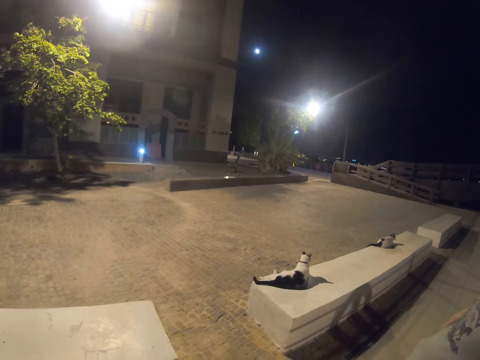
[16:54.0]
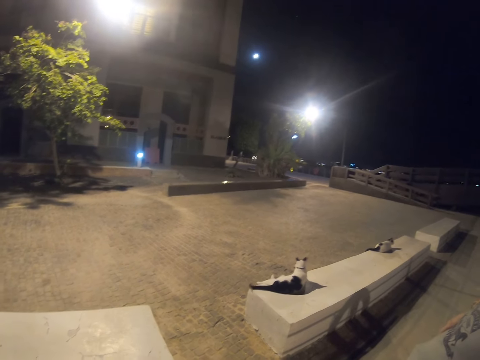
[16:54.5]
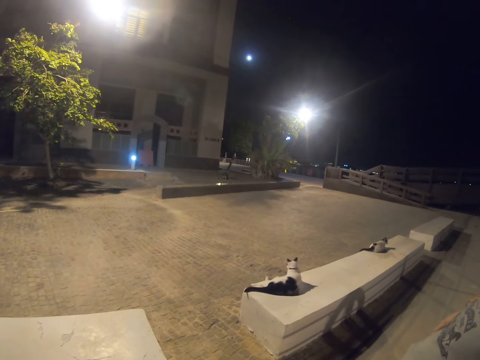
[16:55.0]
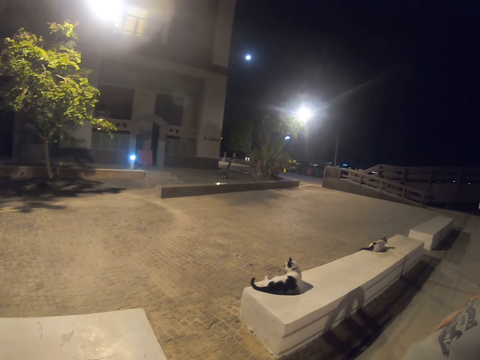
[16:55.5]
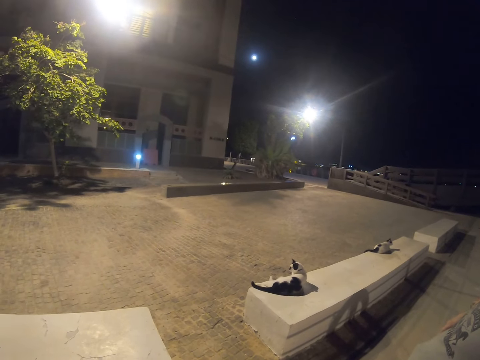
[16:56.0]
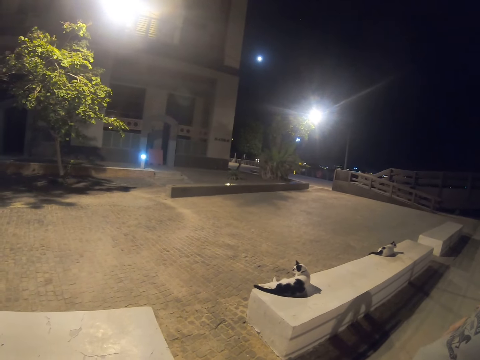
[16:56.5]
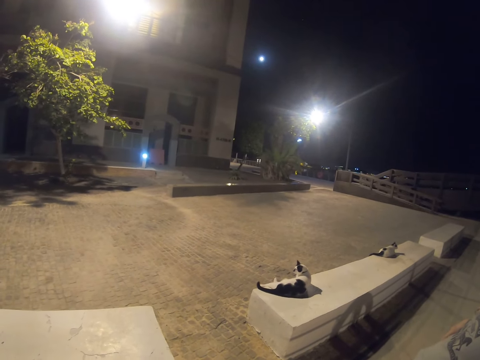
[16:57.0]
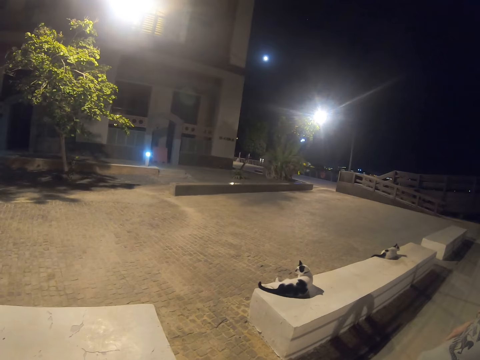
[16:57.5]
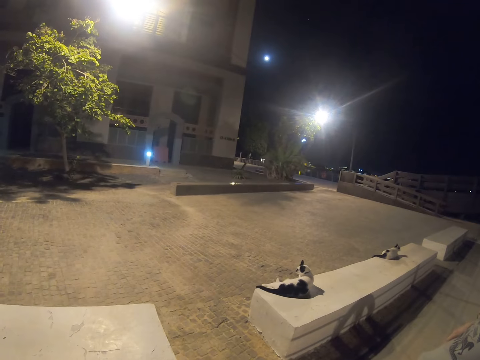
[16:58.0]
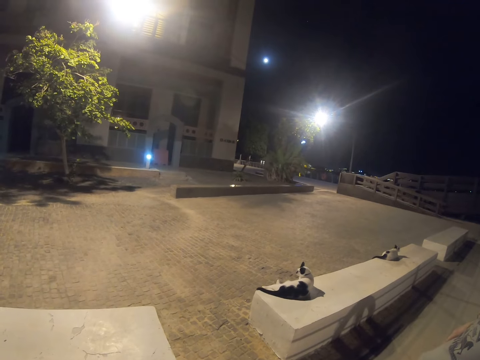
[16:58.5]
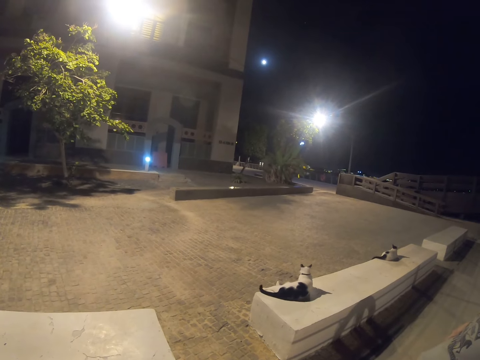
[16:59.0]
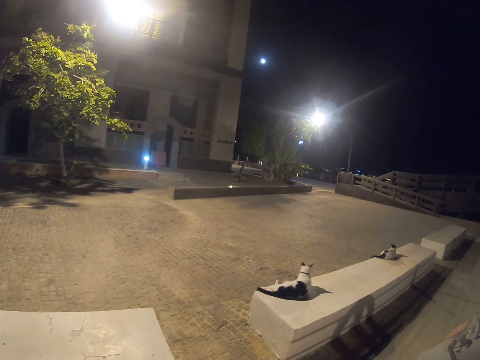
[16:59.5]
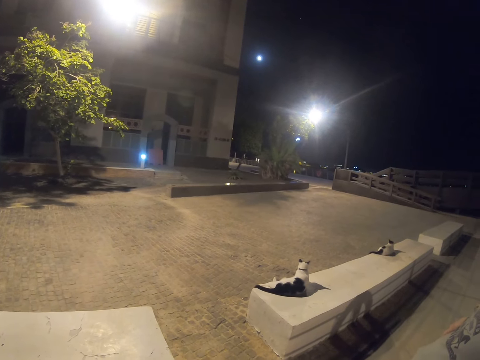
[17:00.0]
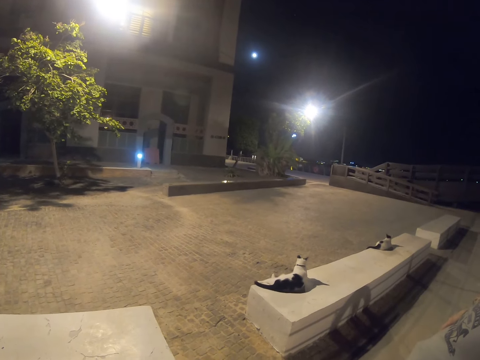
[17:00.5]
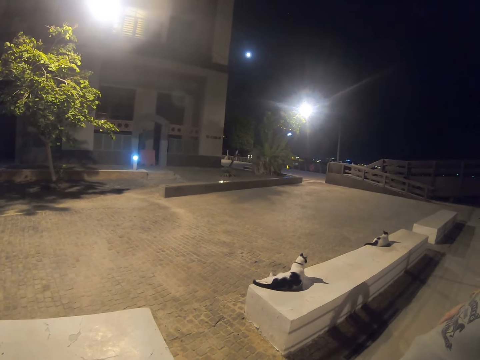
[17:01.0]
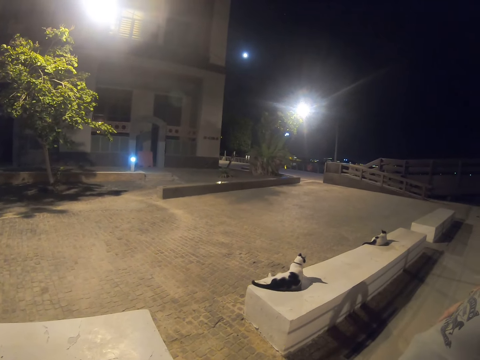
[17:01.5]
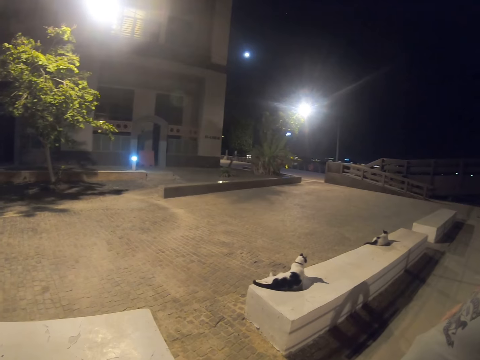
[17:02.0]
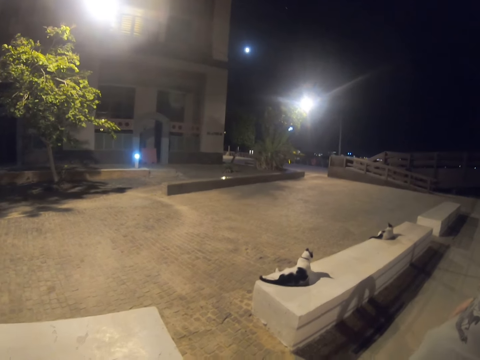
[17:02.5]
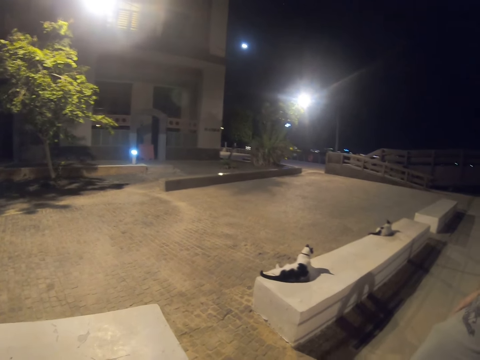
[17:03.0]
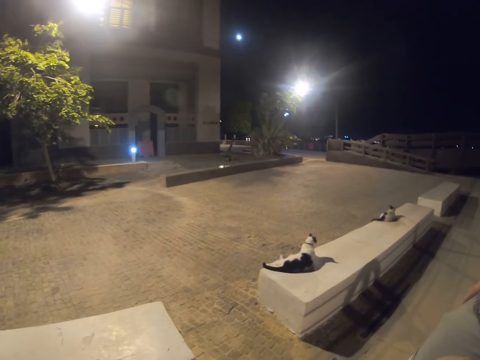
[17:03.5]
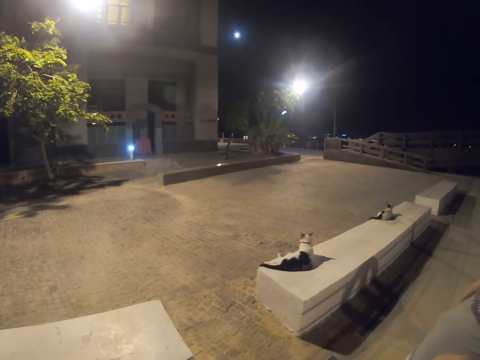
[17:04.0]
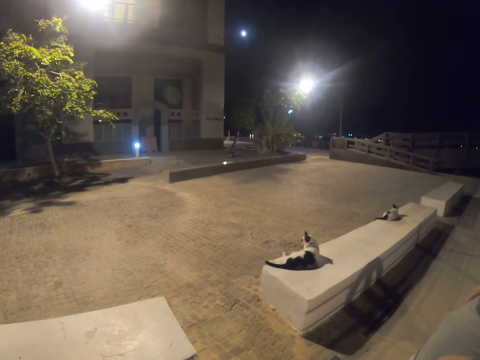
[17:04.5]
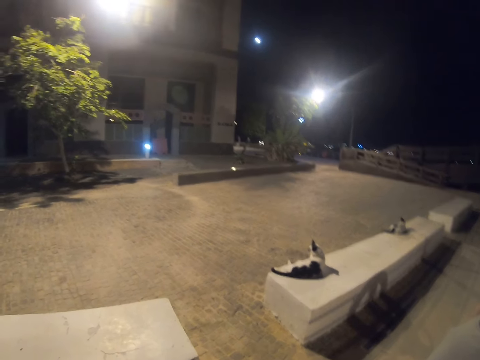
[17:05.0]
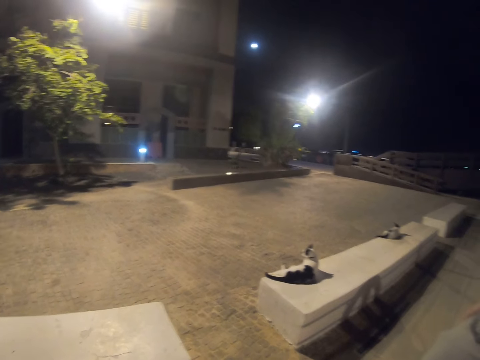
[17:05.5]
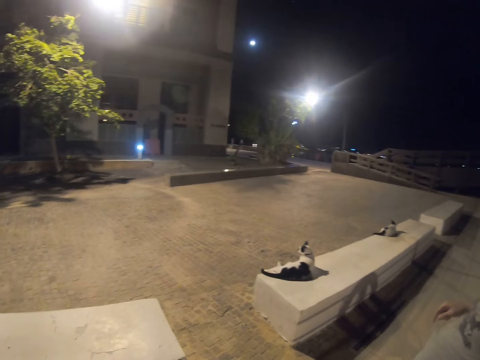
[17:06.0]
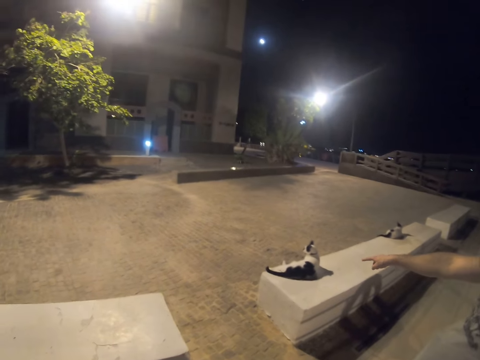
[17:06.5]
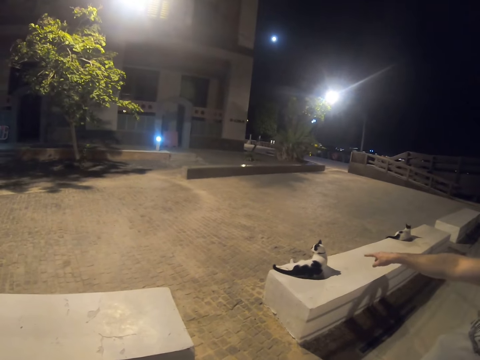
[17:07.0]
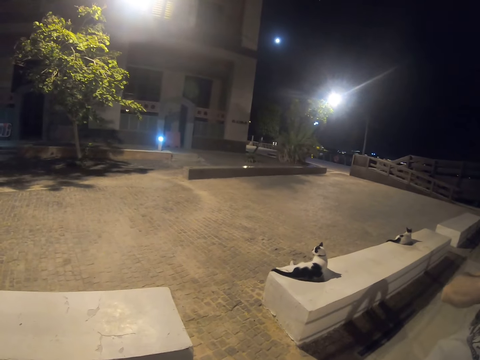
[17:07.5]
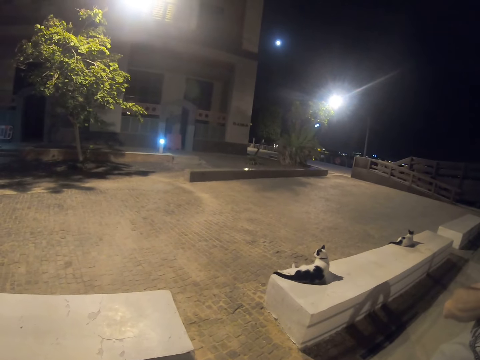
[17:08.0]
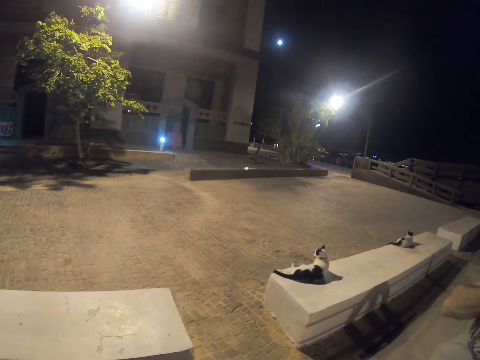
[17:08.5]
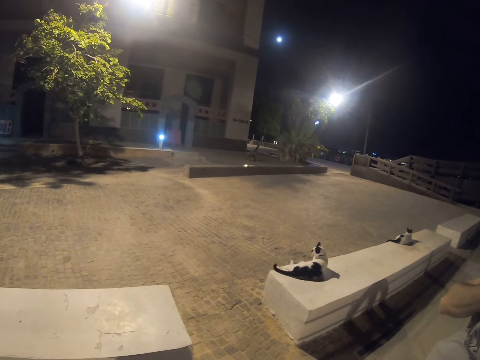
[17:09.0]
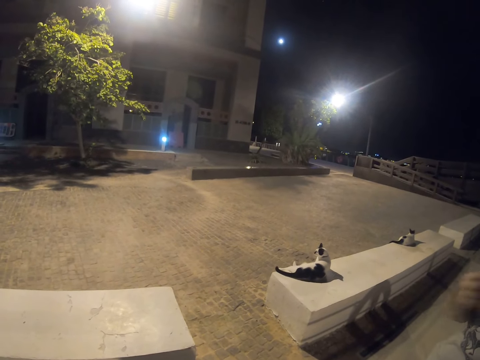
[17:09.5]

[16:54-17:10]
The man does a hand gesture.

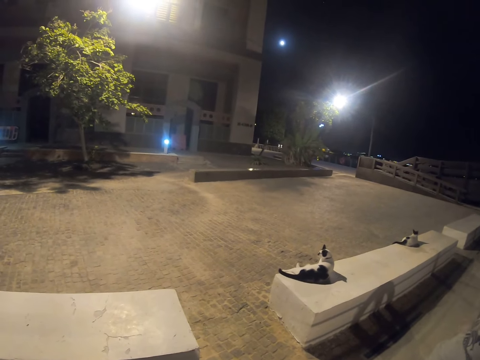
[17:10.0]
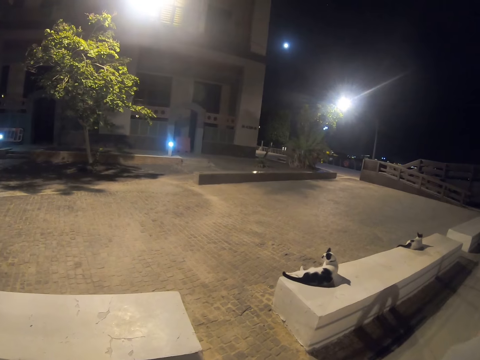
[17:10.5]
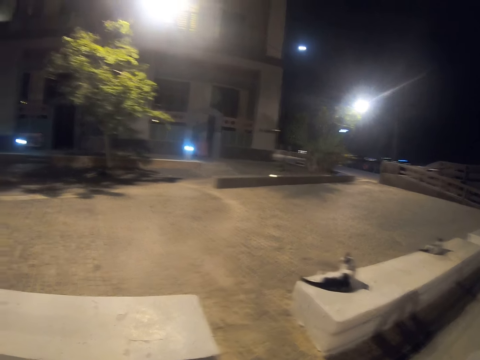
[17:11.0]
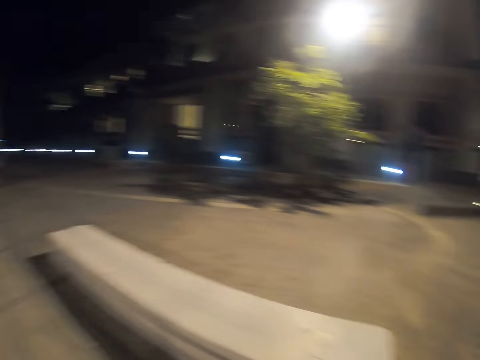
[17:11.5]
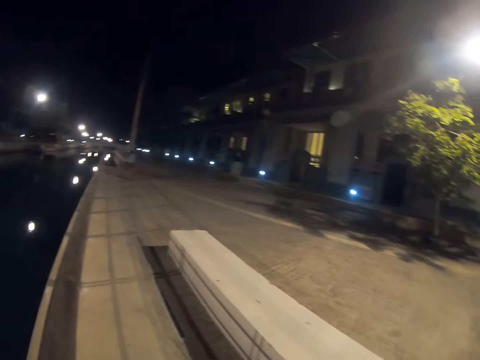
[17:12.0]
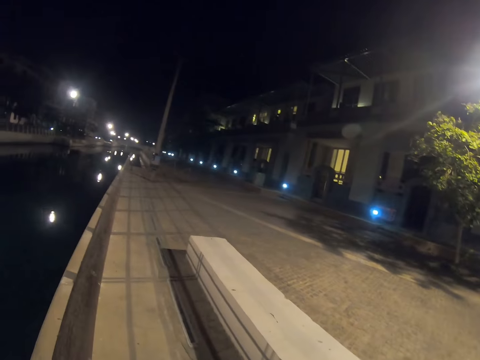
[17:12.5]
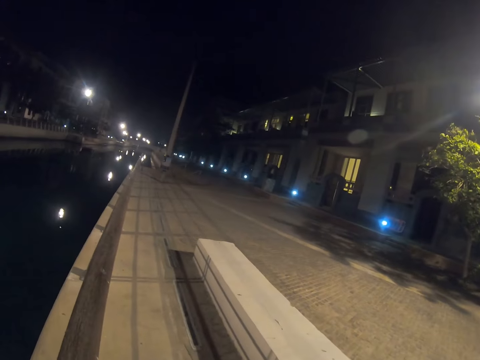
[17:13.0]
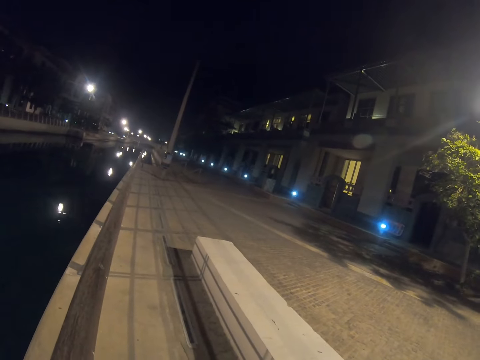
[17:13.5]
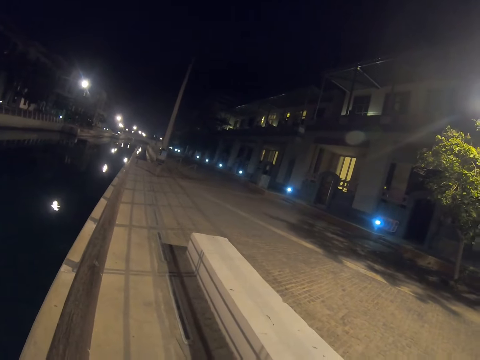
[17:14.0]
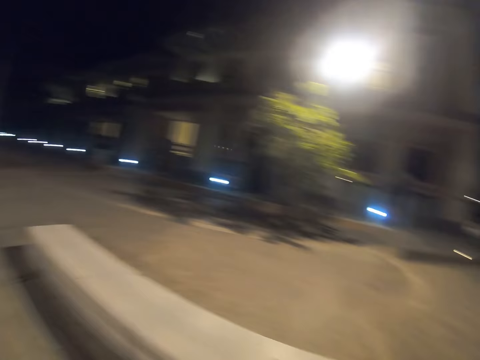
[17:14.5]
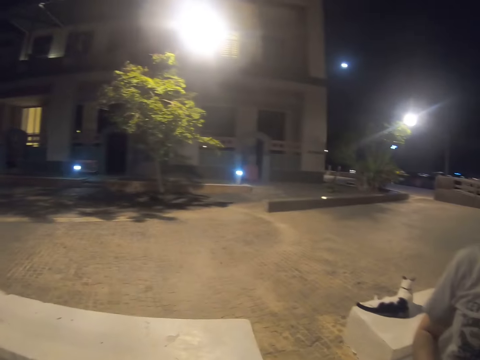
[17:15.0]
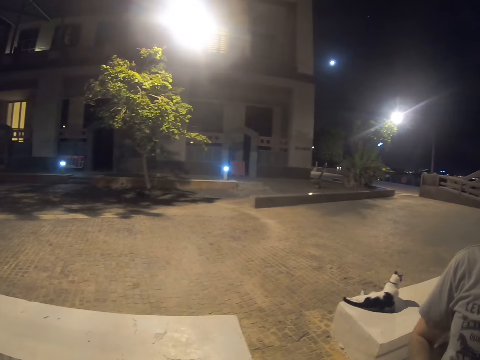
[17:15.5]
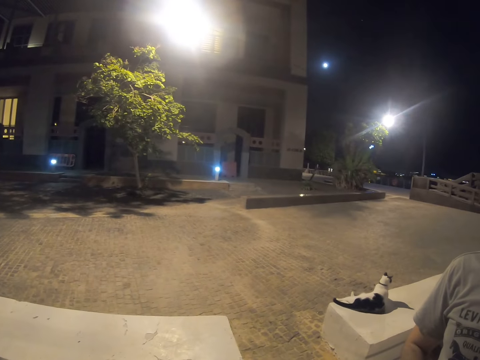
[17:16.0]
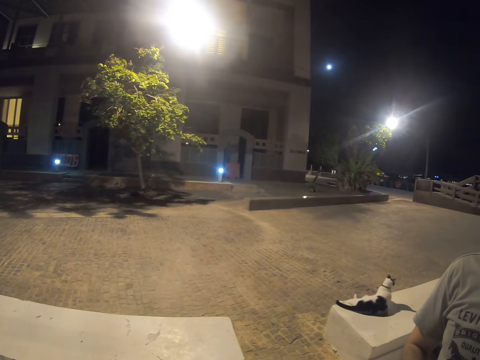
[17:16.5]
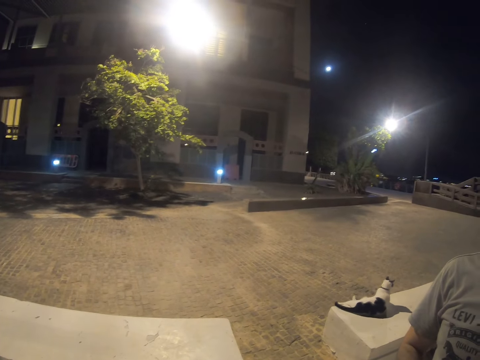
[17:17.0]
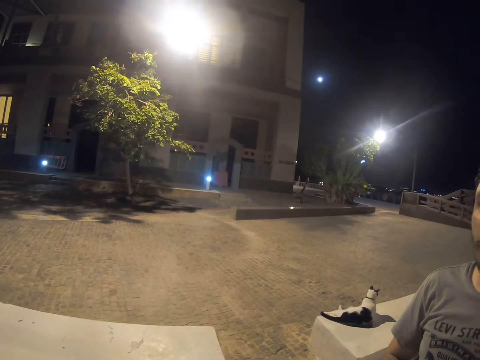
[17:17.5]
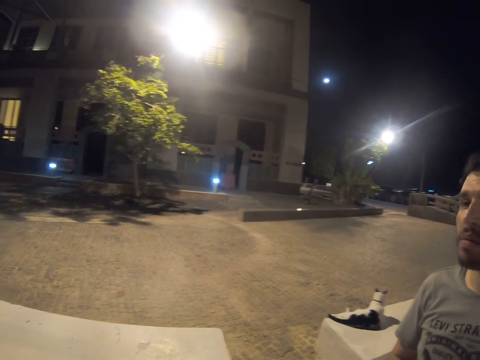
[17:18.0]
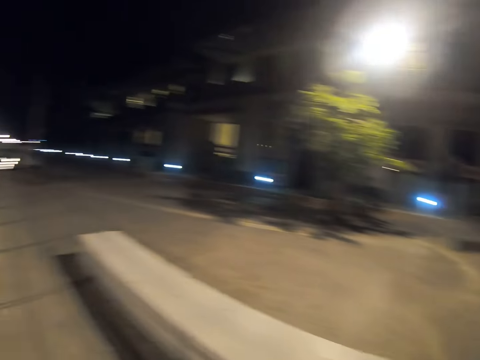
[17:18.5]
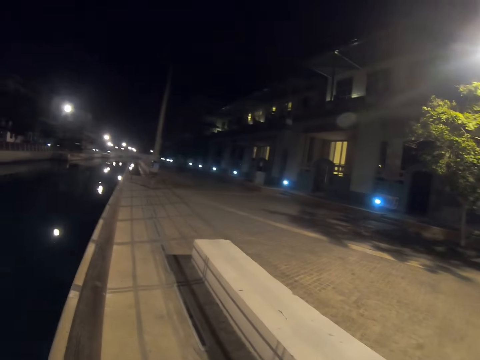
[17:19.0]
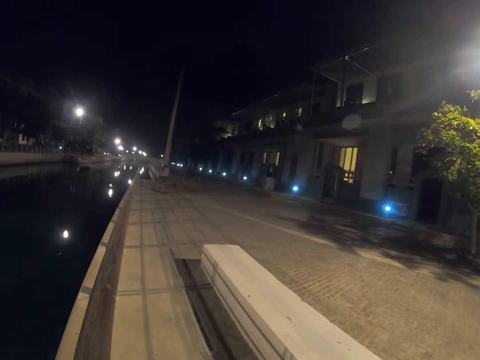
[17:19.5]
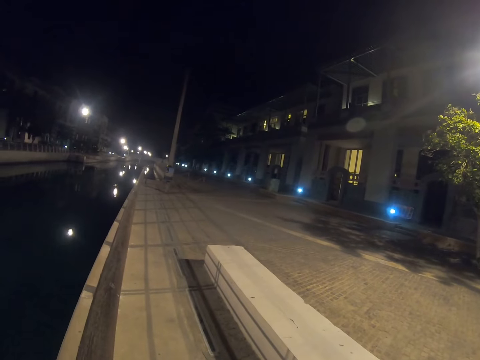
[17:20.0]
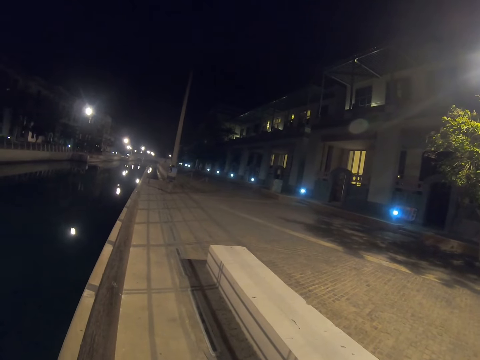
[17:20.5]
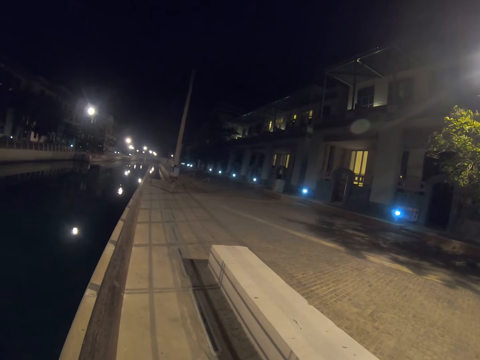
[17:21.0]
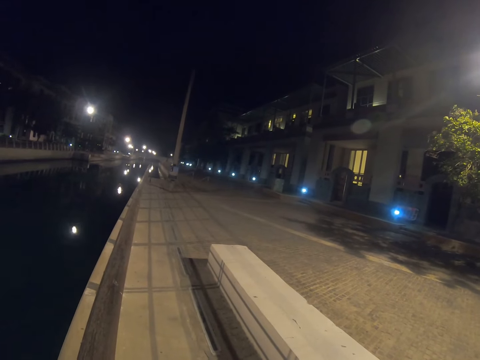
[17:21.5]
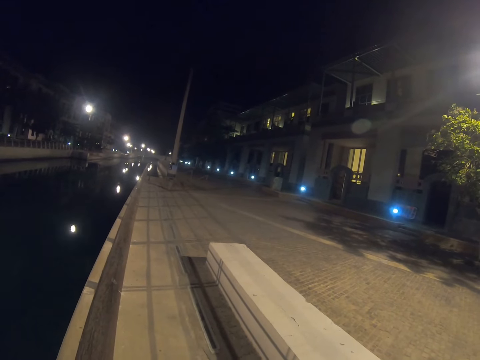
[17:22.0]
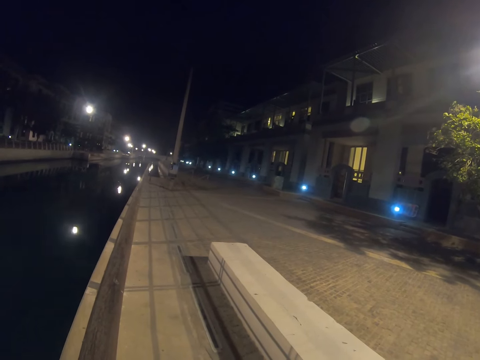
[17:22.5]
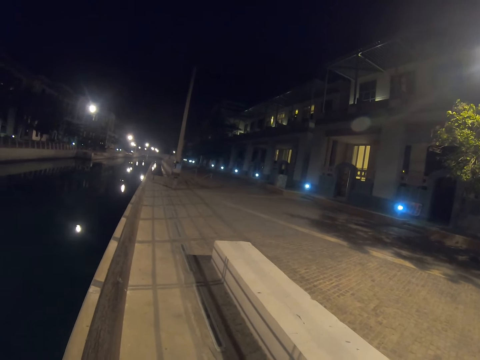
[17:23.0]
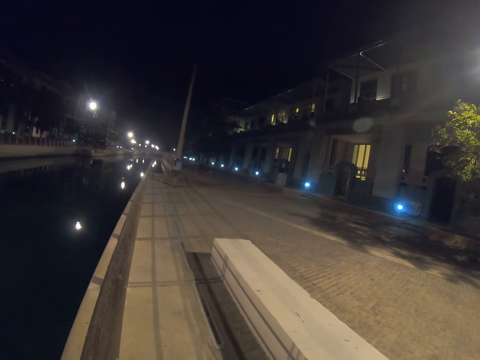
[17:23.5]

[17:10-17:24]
The camera wearer looks around. They stare at the cat. They gaze at something.
